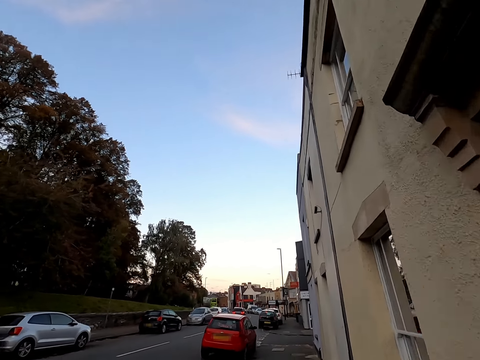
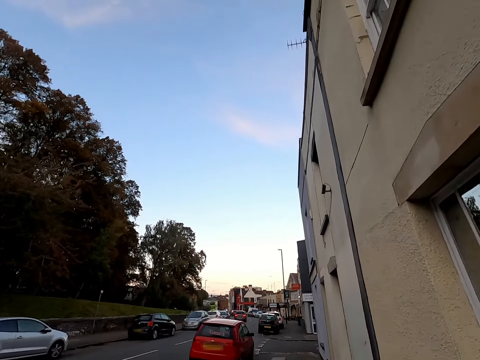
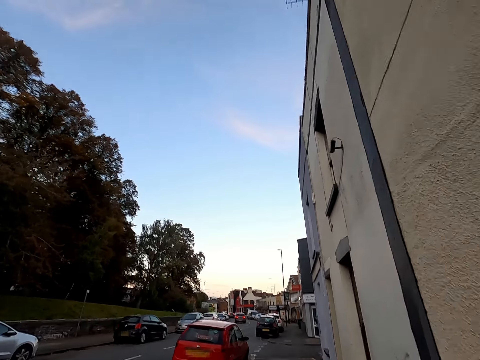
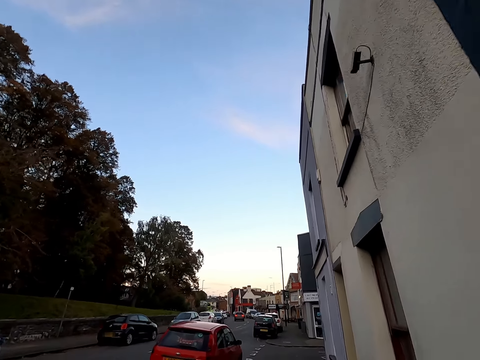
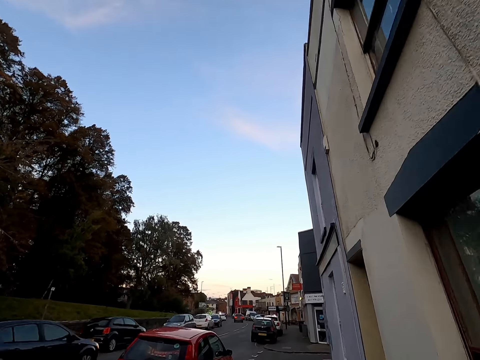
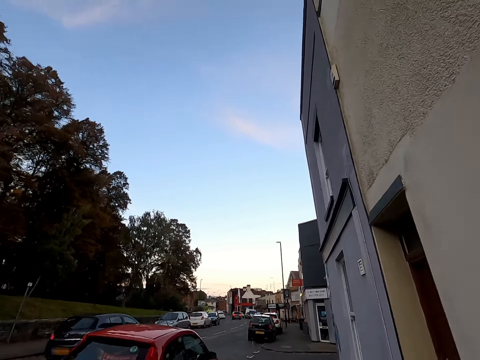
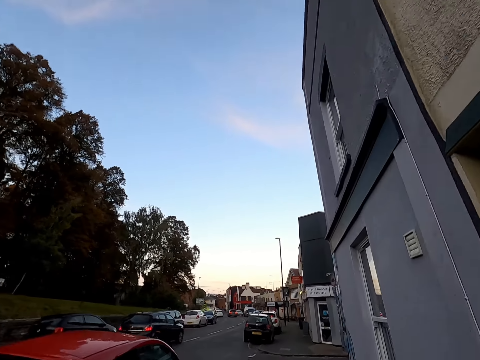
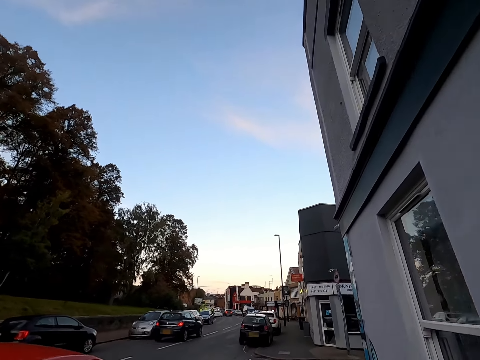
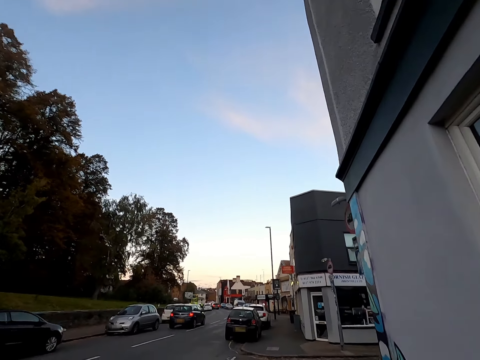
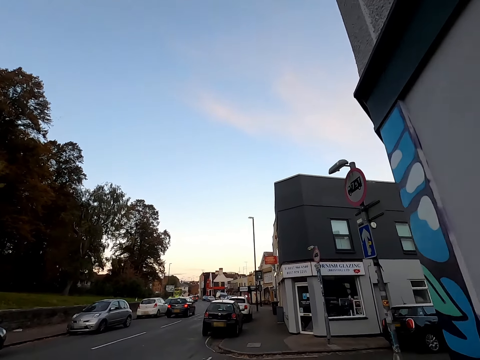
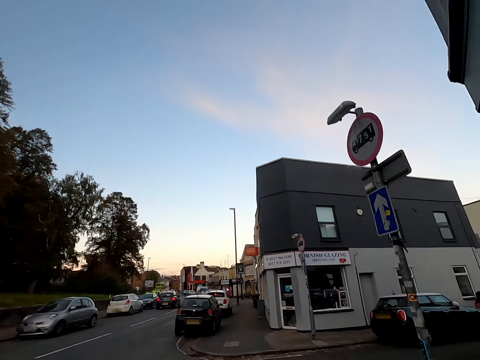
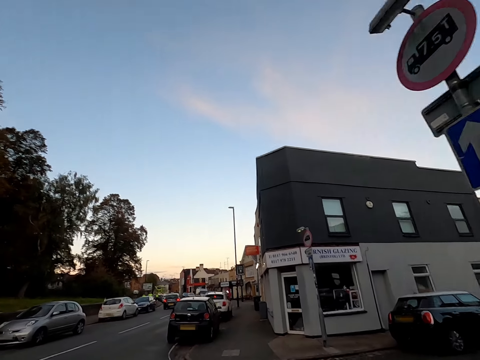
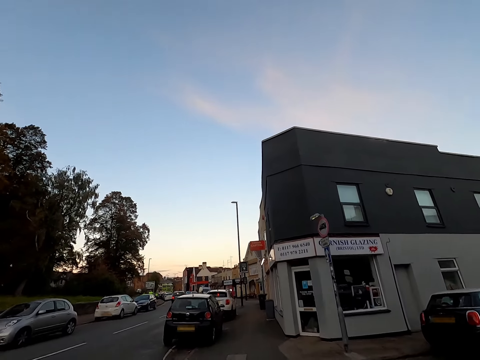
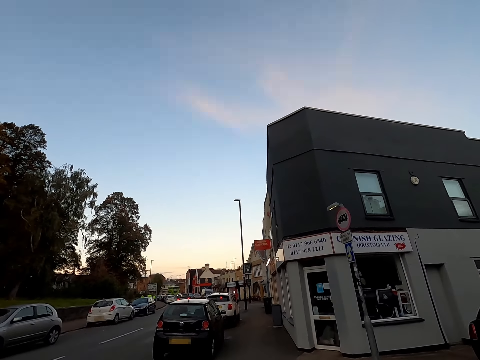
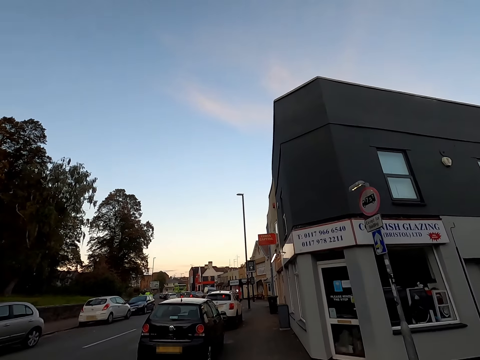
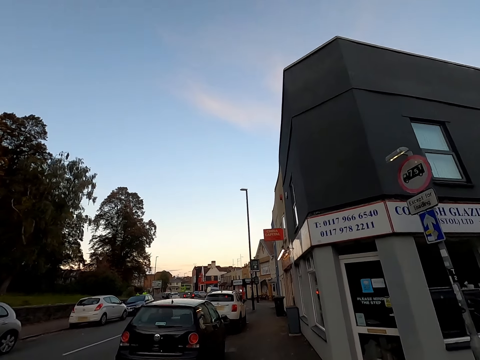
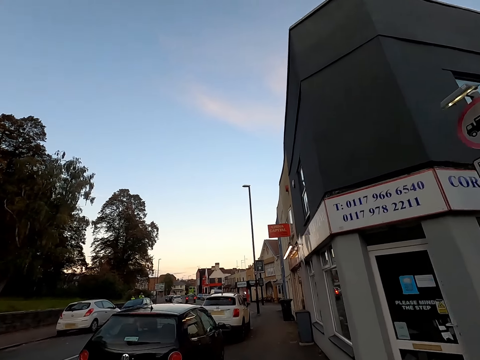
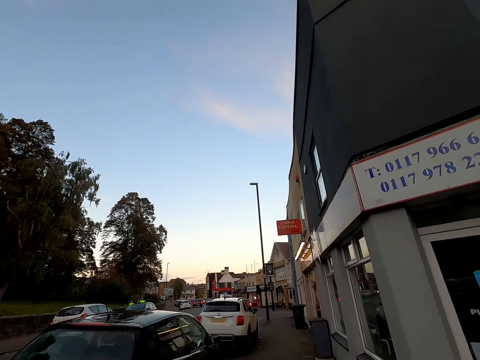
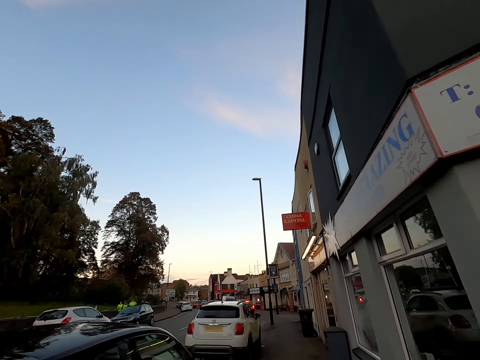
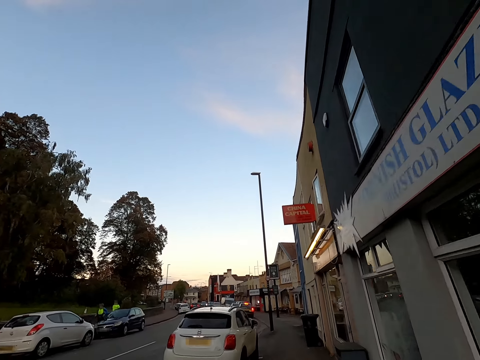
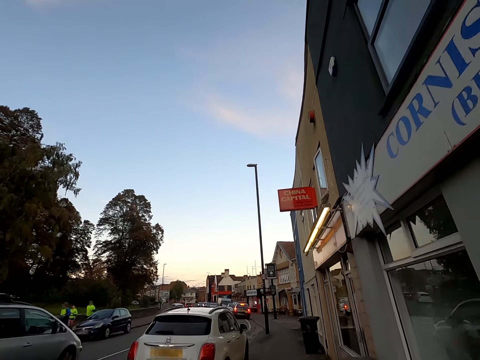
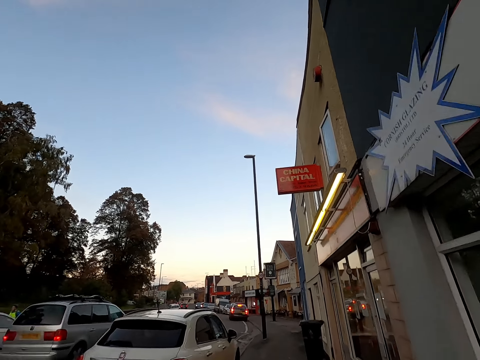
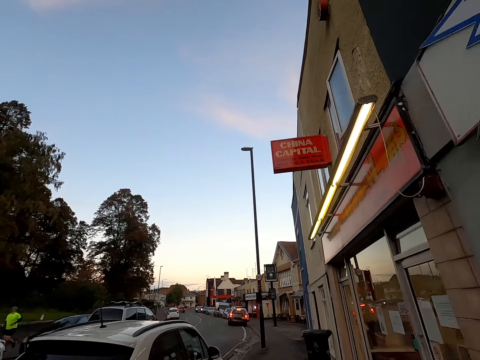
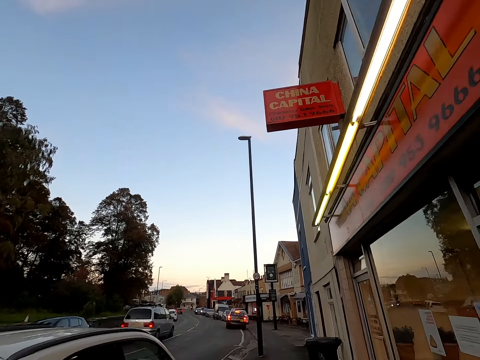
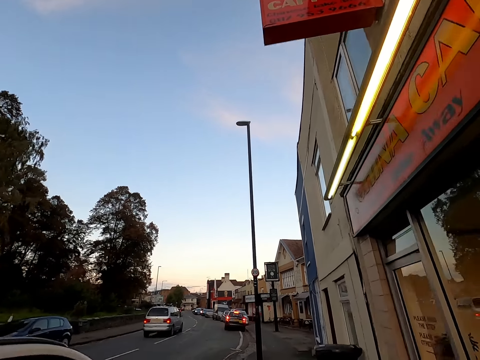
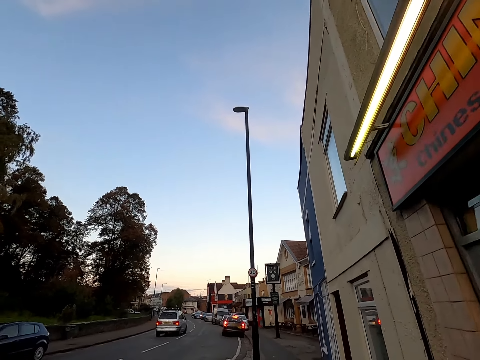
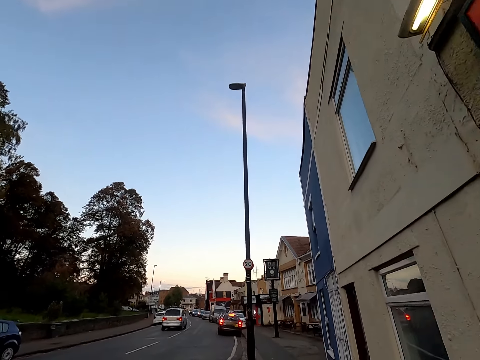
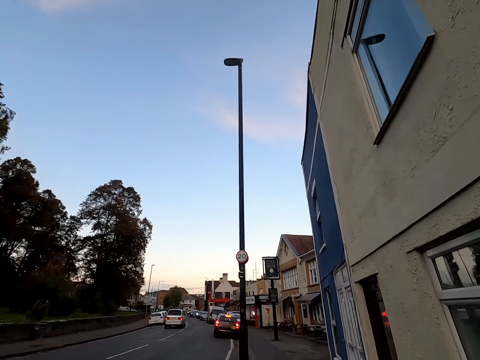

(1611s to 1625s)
A black car drives past the camera wearer. An ash car drives past the camera wearer.

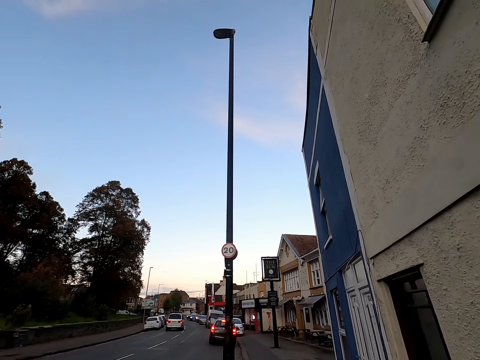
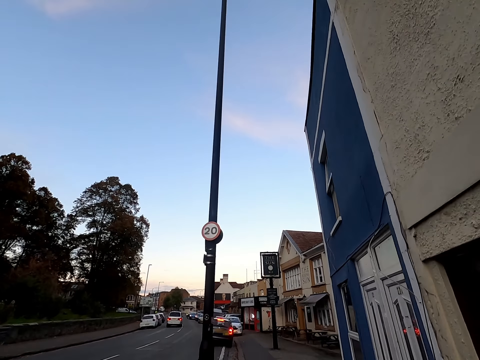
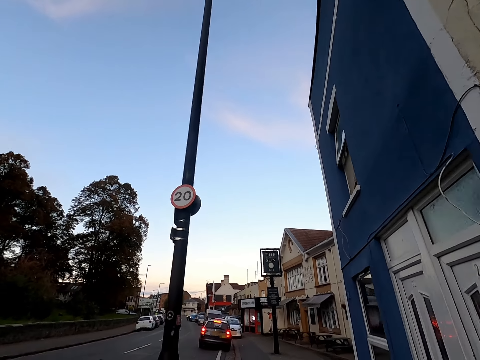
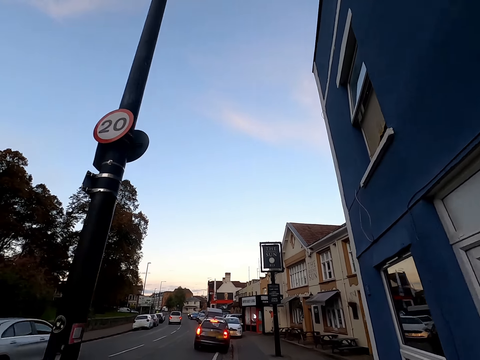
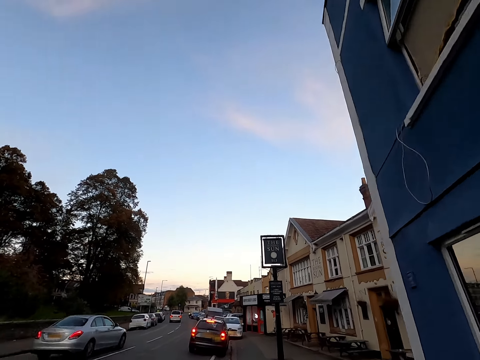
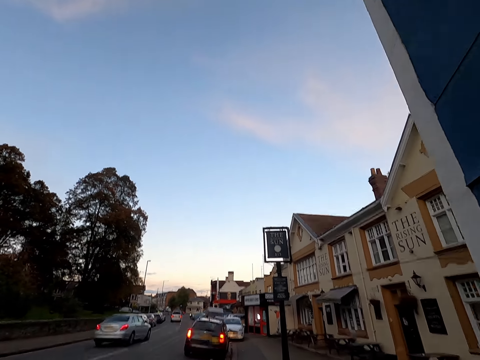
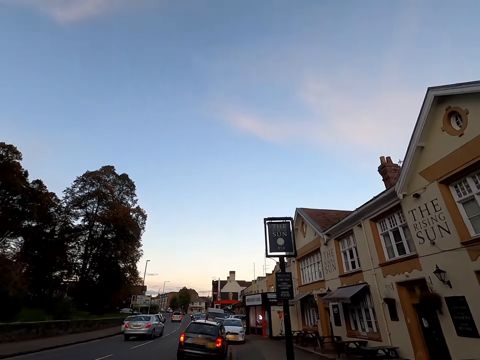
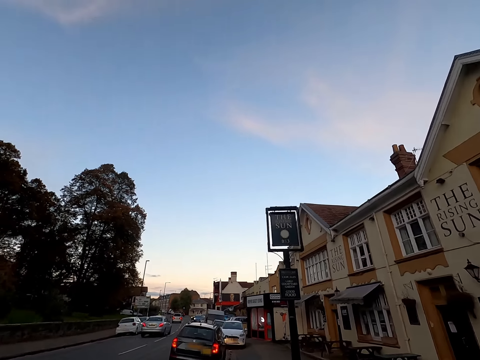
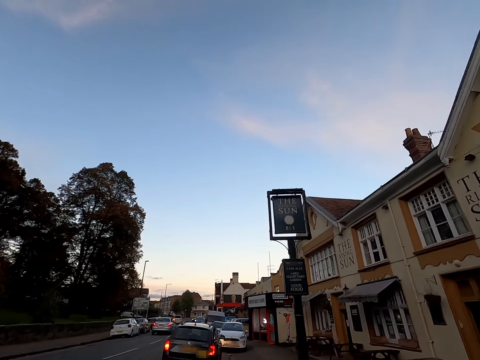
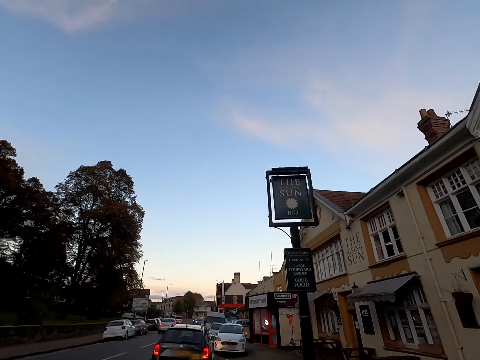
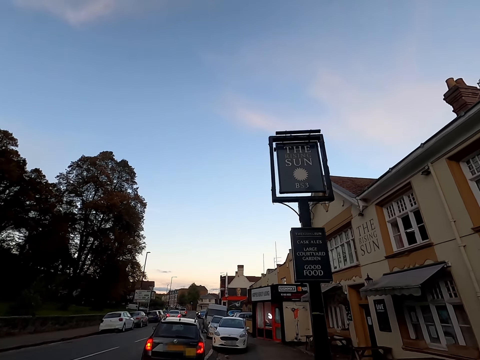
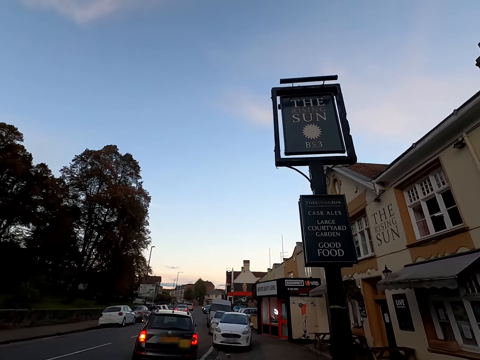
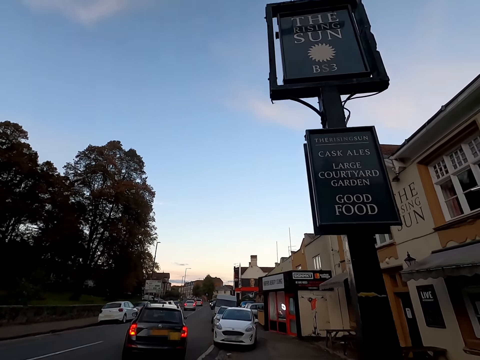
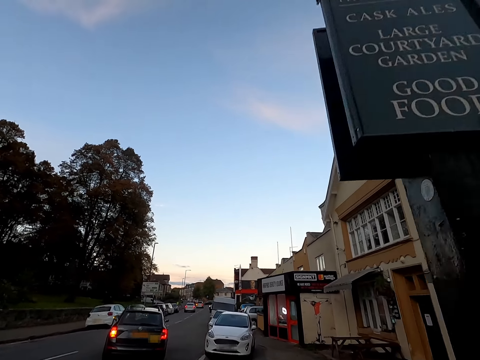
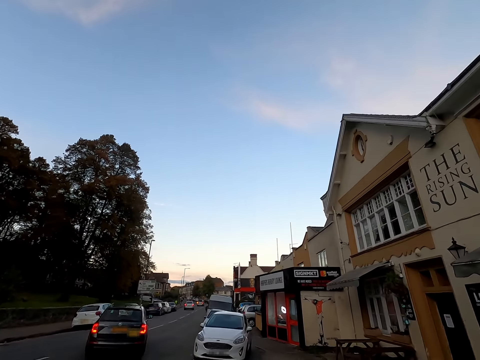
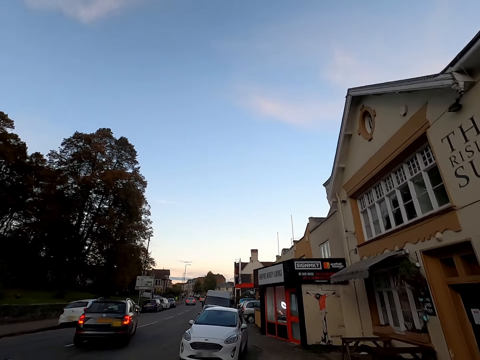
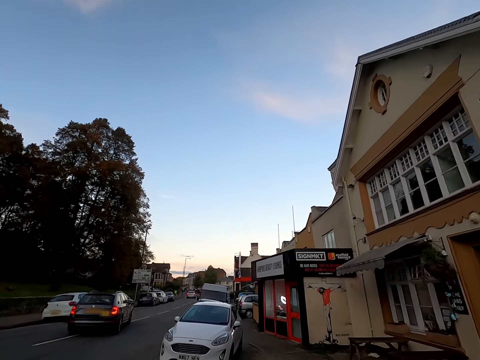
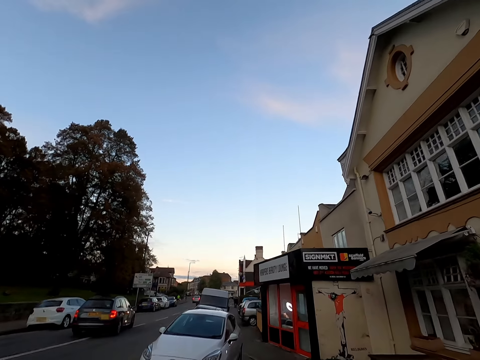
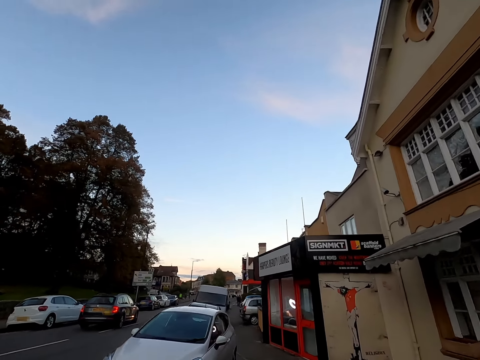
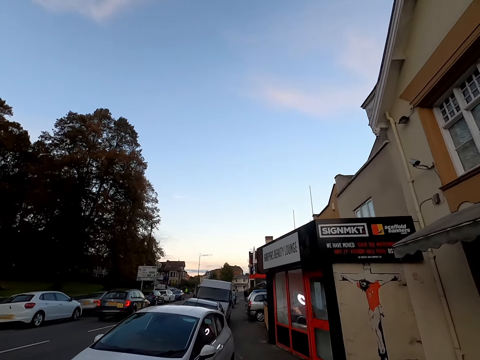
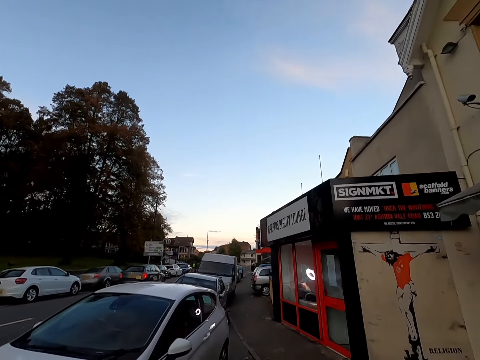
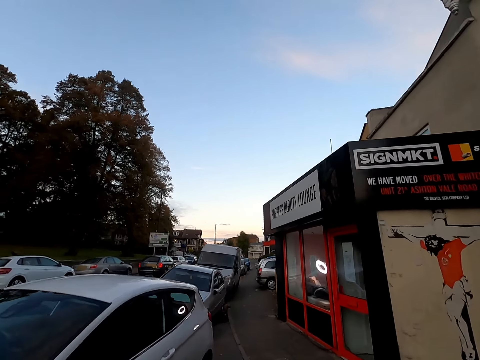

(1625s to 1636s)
An ash car drives past the camera wearer. A black car moves in front of them.

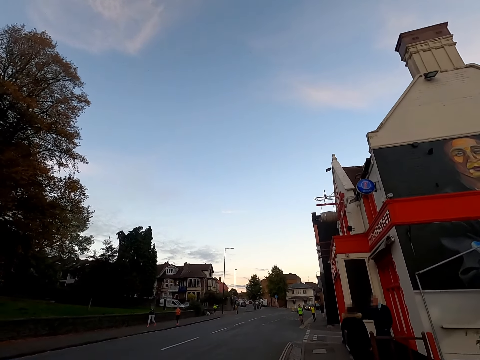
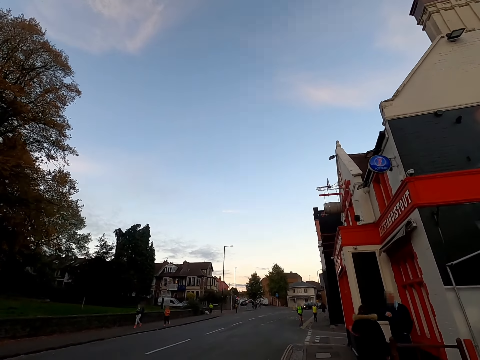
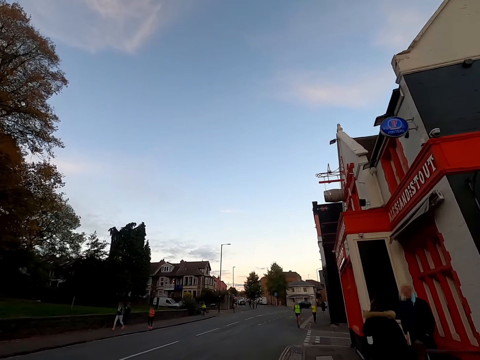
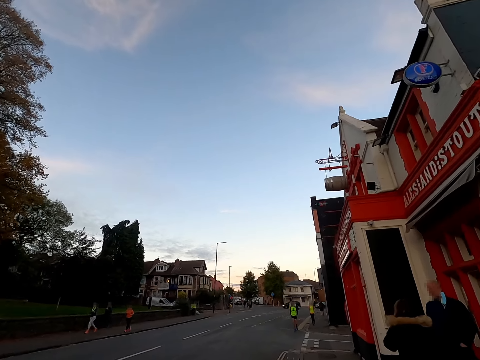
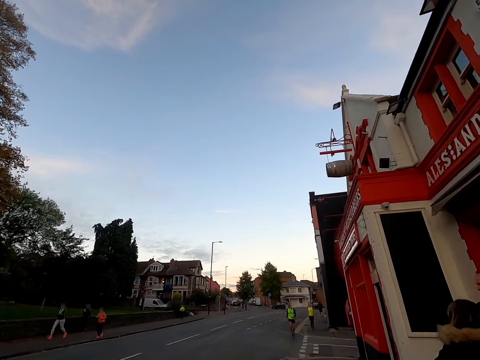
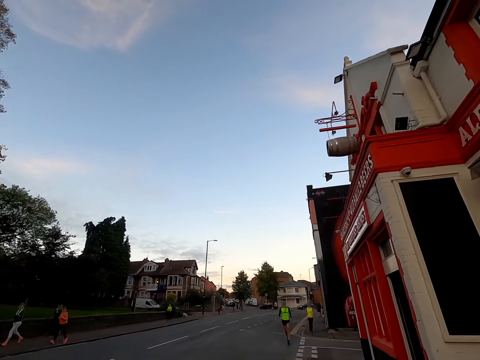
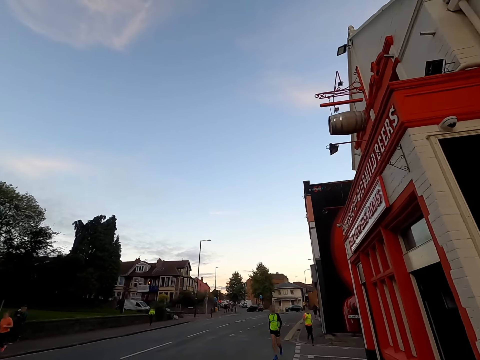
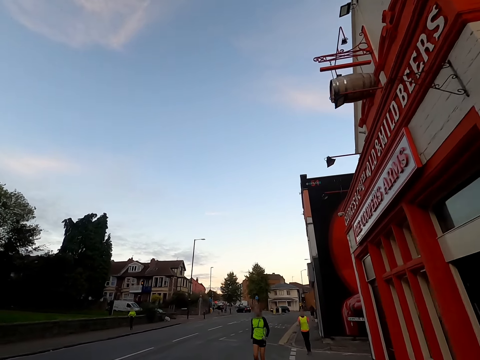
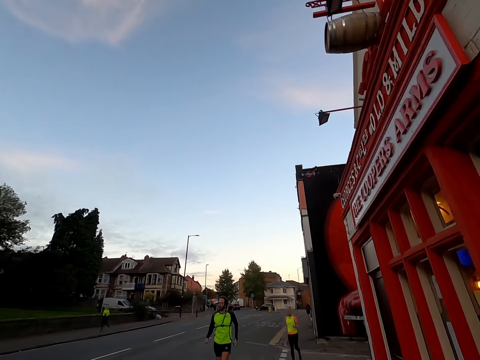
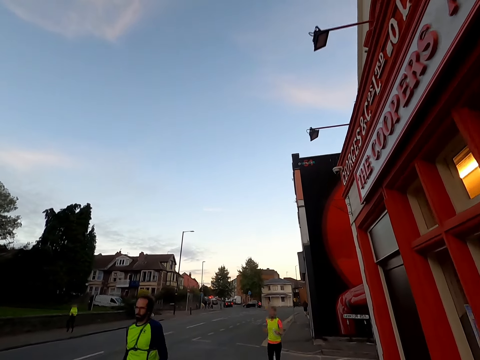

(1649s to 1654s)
The camera wearer jogs past a man and another man in front of a building.
